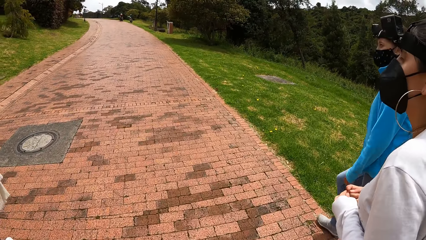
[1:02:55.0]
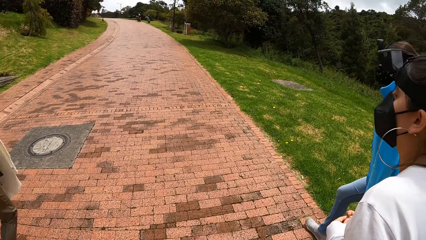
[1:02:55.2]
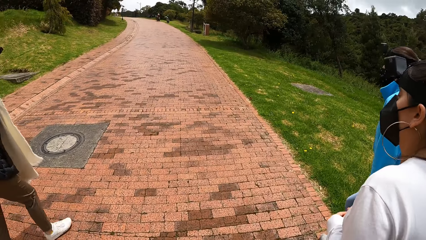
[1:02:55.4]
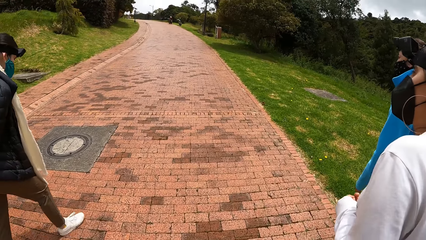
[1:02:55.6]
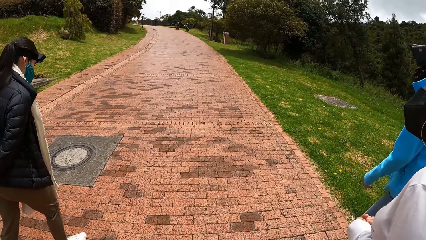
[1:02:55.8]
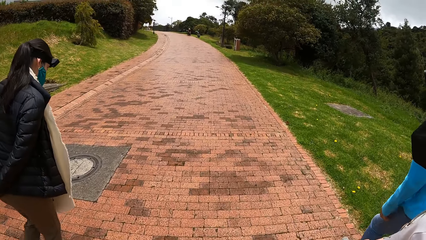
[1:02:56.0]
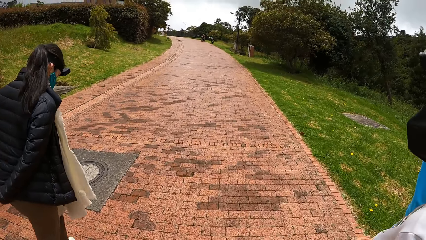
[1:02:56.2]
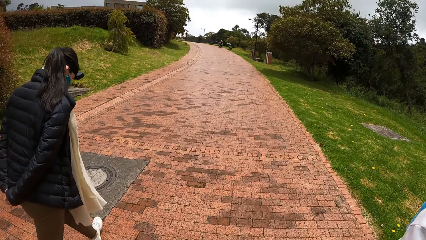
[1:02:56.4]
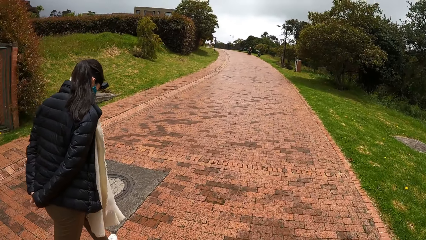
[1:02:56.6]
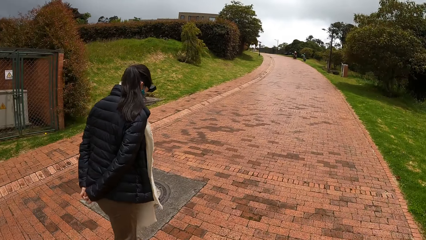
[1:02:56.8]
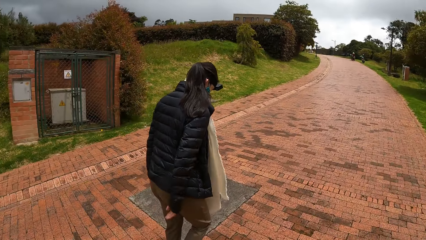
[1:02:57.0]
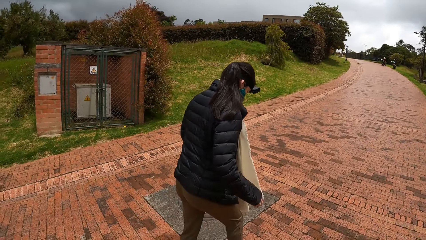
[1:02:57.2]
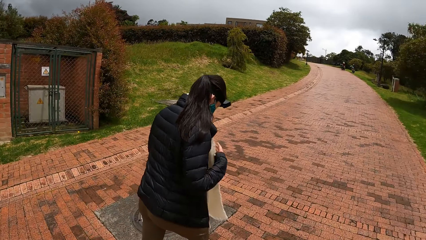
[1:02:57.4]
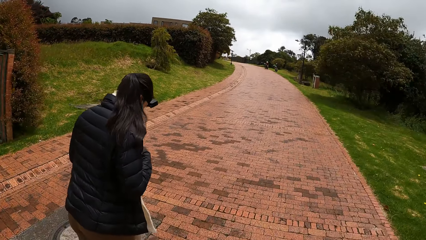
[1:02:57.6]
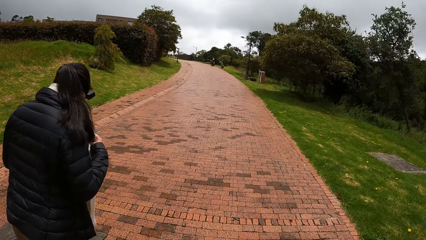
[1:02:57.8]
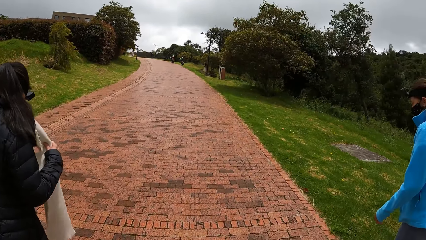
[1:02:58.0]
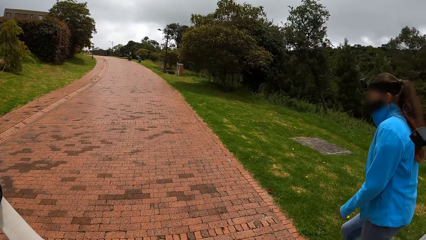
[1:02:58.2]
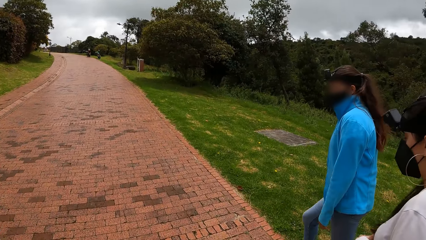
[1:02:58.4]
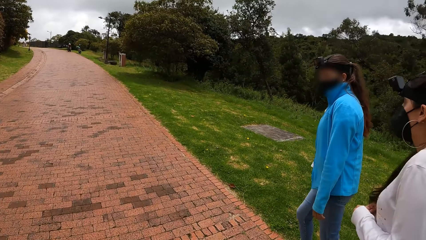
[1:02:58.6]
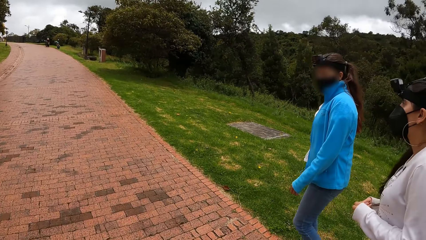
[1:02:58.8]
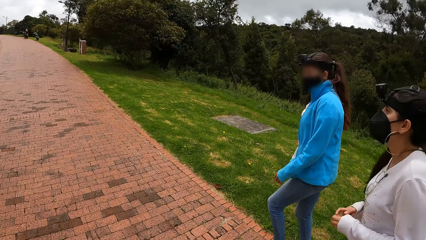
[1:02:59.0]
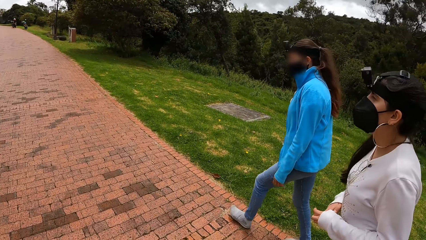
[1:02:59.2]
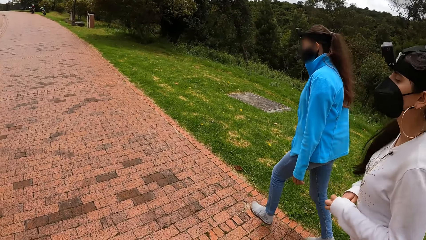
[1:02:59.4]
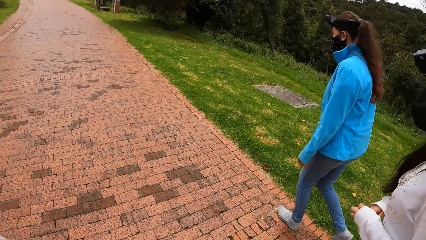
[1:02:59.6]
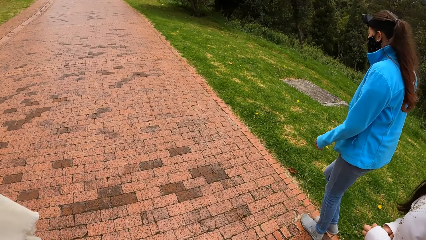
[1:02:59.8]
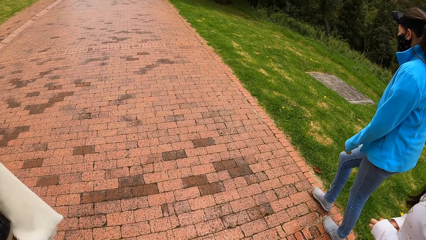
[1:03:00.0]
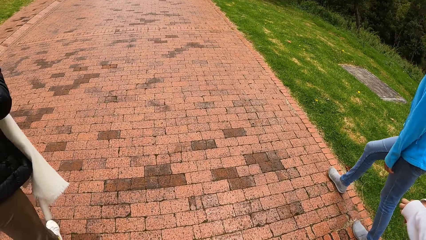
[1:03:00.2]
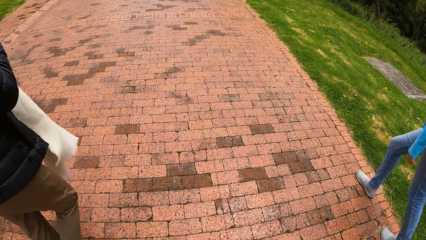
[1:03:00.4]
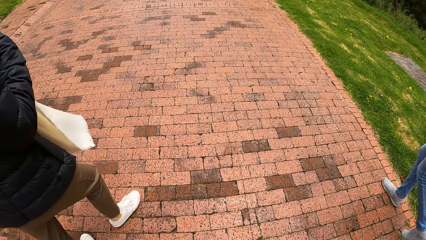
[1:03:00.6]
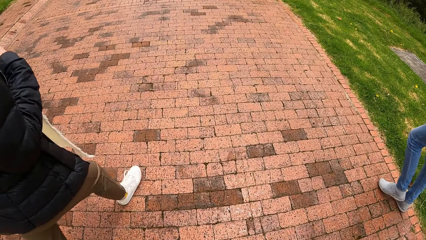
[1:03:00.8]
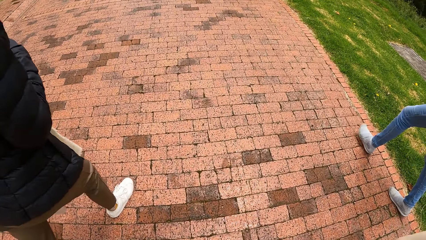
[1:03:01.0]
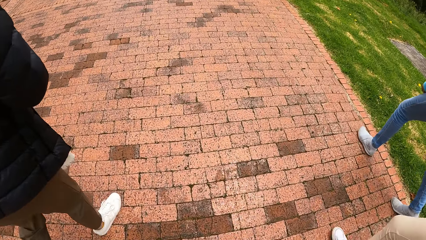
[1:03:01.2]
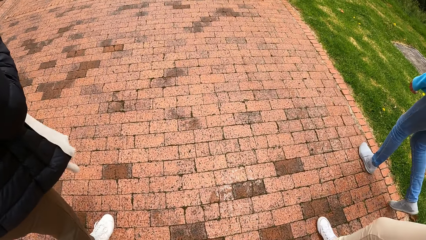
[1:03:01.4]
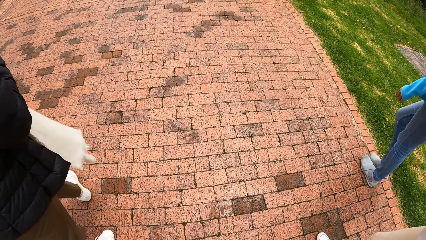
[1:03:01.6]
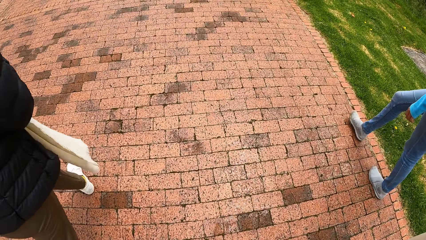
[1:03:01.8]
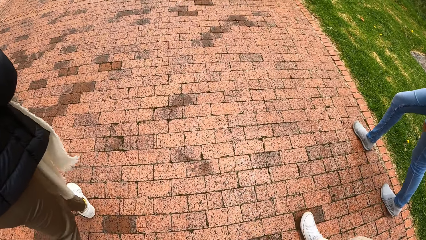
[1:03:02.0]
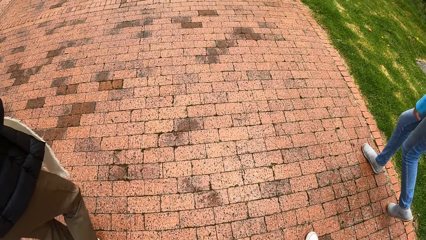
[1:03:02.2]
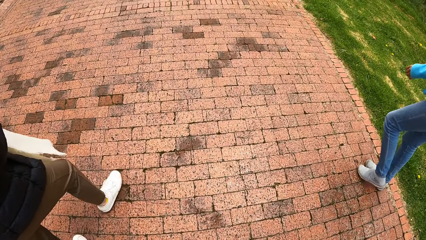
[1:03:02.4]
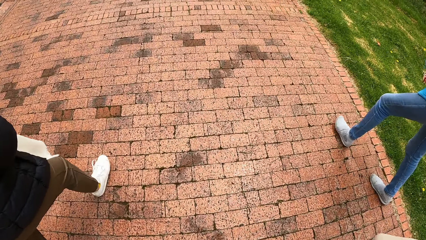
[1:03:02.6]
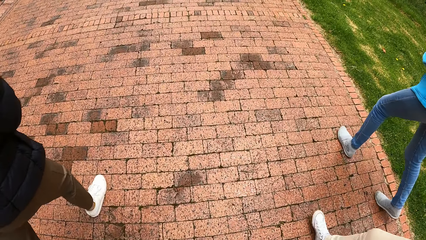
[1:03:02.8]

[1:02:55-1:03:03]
The woman holds the scarf around her neck with both hands.

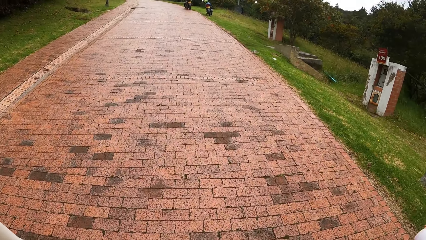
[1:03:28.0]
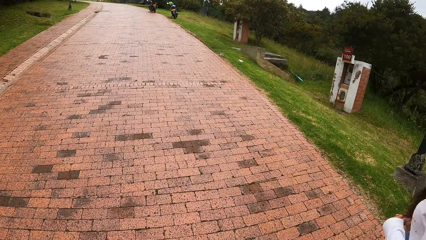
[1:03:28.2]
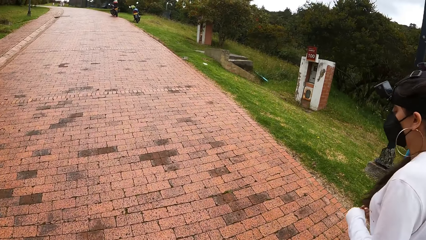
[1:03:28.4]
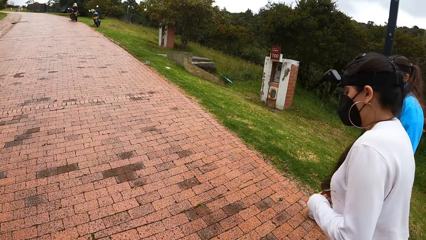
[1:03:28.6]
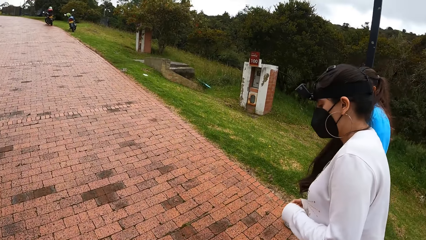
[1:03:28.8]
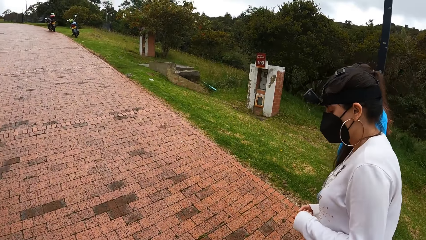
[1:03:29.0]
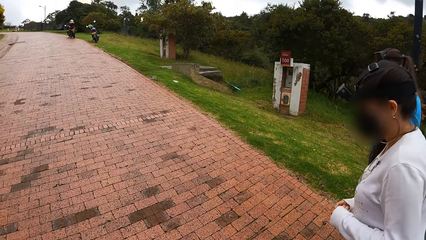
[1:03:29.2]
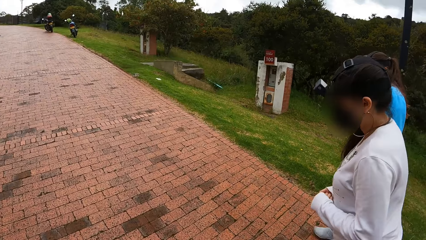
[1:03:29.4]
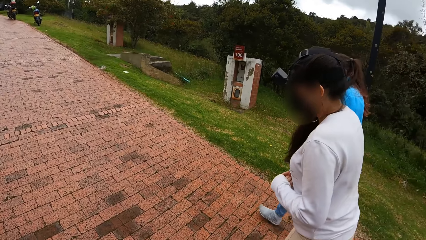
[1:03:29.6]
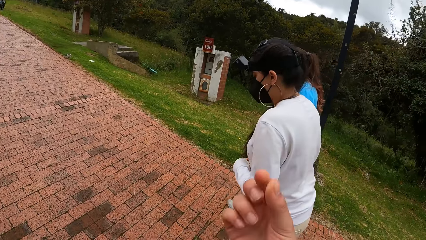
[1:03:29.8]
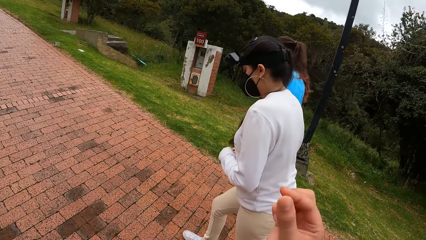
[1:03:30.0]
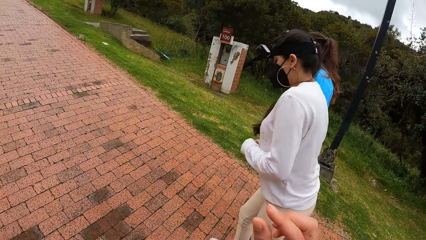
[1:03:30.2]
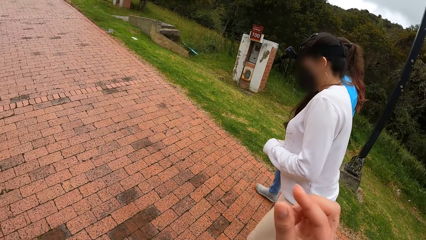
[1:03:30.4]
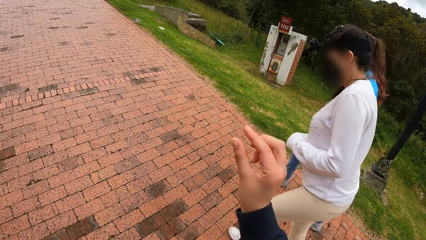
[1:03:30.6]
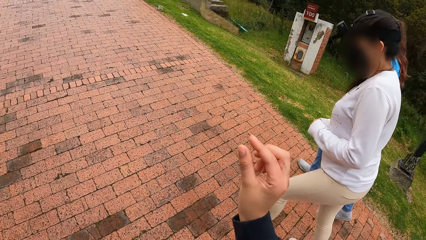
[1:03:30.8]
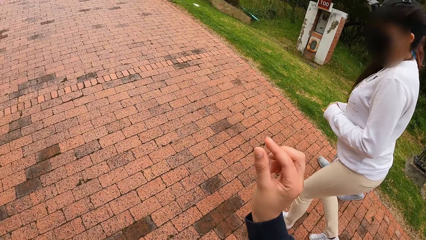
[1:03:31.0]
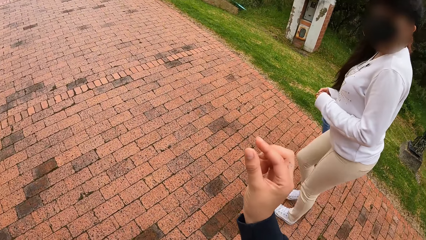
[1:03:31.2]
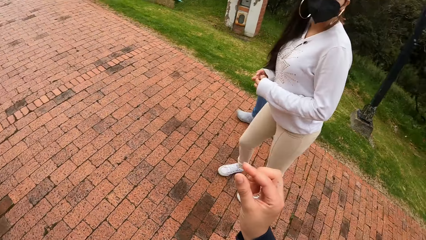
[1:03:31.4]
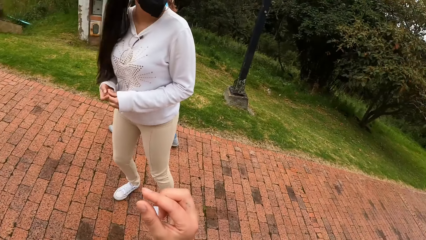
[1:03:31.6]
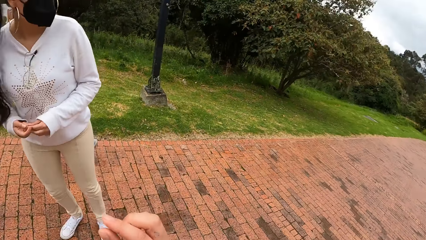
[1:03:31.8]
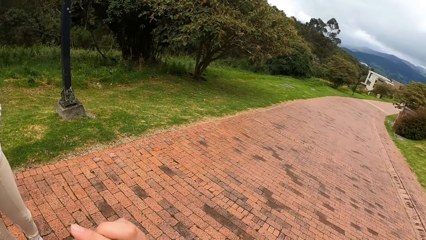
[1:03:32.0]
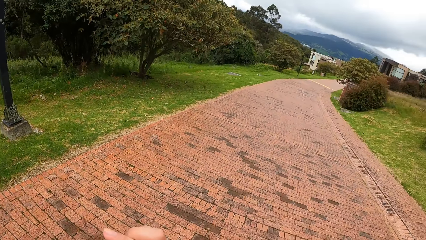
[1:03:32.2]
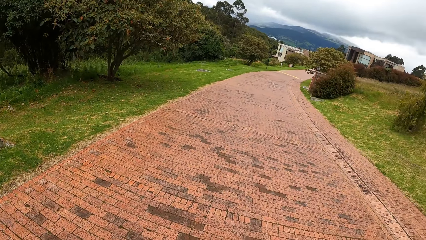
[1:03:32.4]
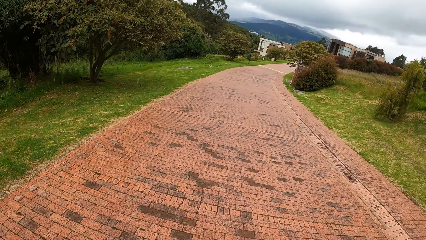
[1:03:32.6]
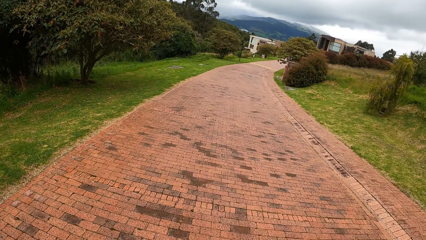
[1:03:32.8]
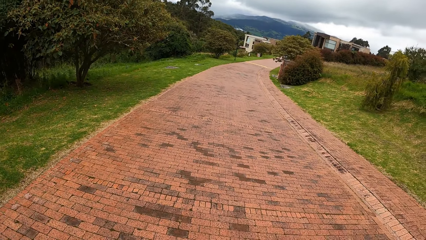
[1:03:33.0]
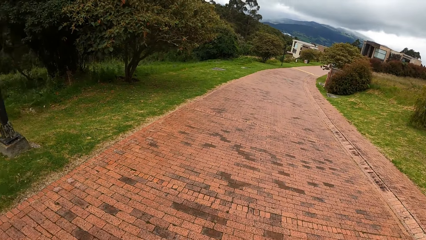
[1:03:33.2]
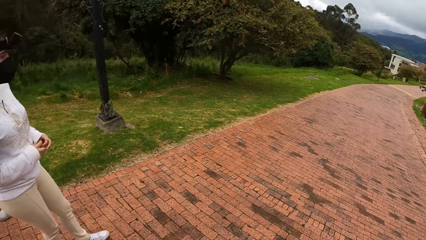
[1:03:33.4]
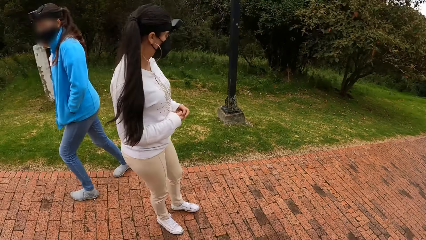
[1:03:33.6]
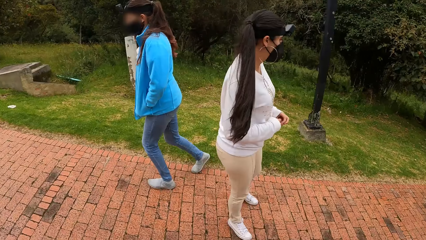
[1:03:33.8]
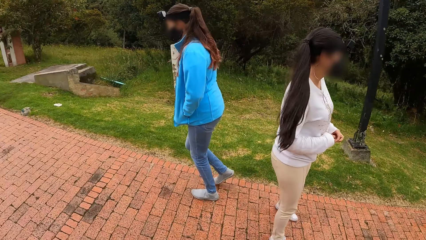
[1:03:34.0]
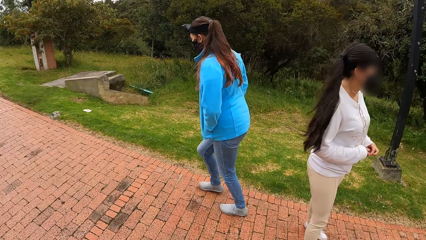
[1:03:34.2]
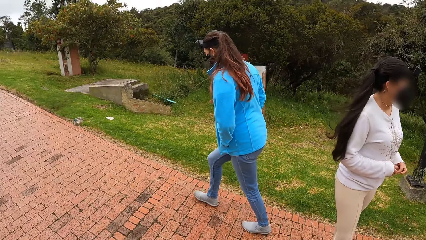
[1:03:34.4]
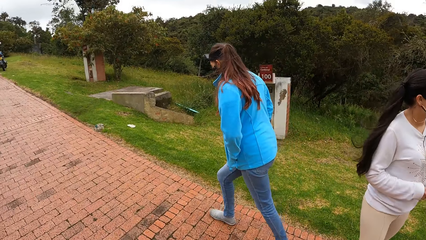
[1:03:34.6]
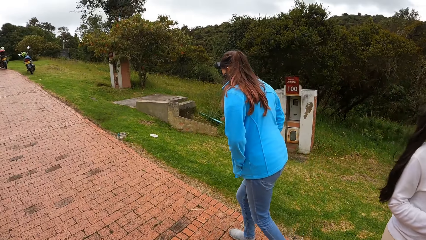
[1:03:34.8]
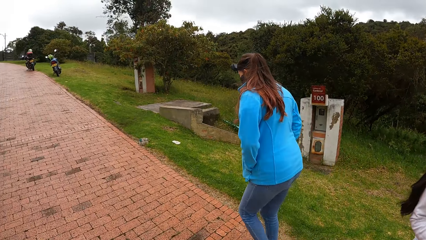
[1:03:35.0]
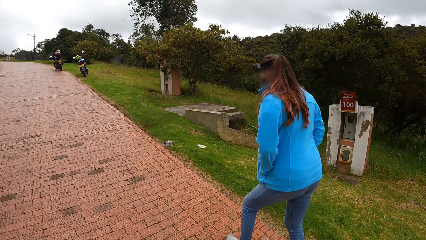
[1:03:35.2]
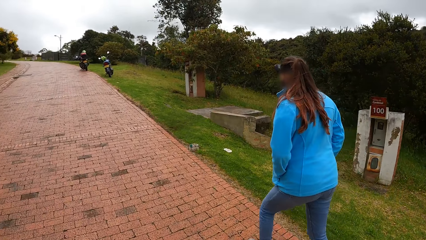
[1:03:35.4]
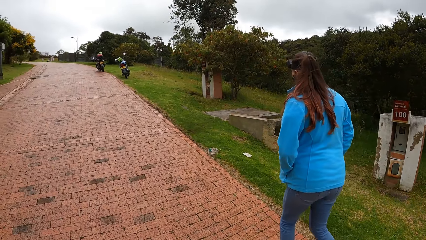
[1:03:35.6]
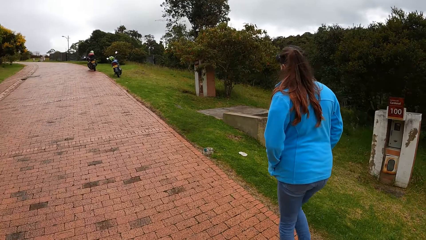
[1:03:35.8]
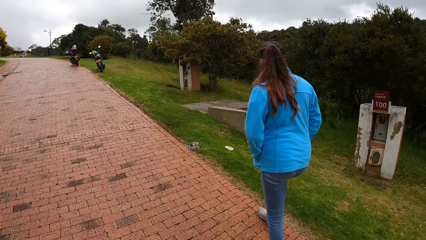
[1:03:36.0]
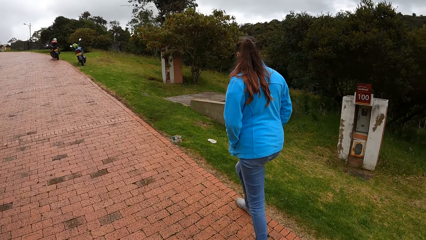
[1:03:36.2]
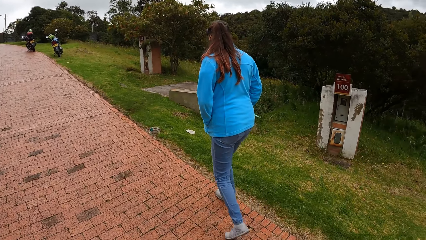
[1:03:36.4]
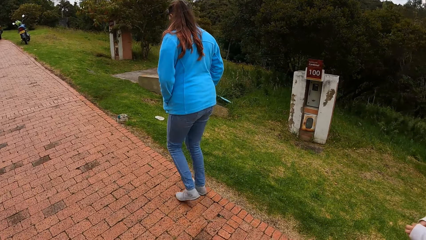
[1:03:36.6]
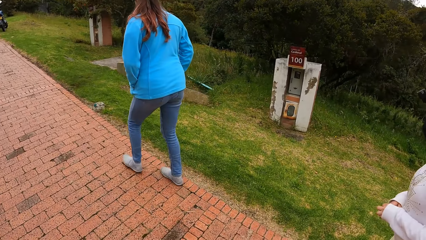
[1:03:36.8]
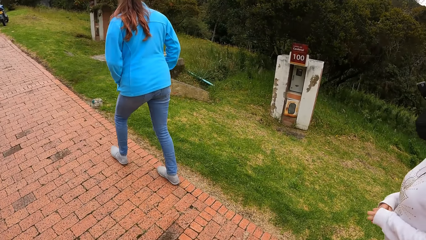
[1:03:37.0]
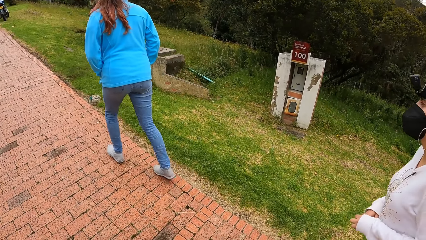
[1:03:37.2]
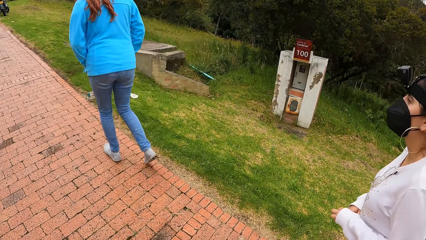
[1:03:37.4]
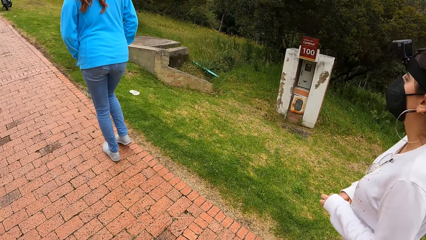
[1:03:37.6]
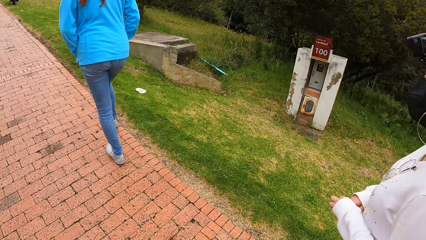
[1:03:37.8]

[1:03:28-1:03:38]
The camera wearer interacts with a woman and another woman. She moves her hand. The second woman looks back and makes a step sideways. The first woman walks on the pavement.
